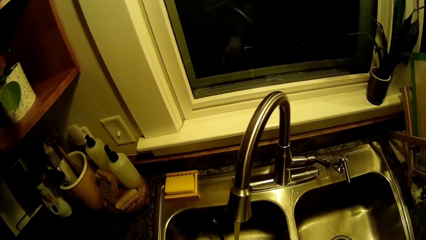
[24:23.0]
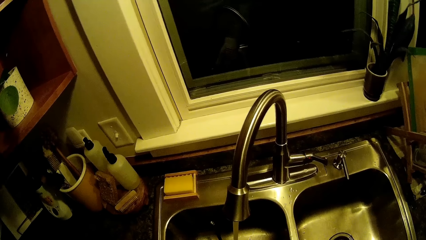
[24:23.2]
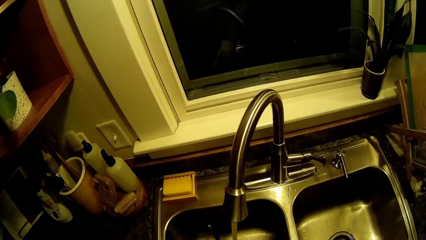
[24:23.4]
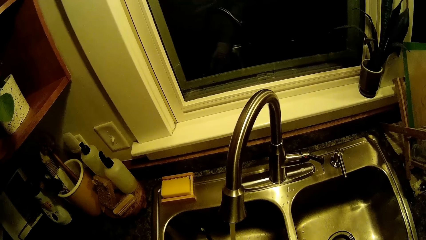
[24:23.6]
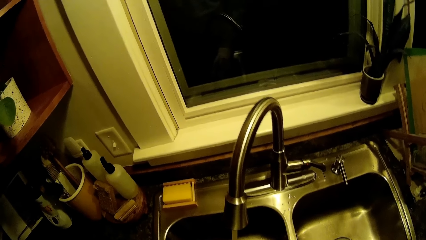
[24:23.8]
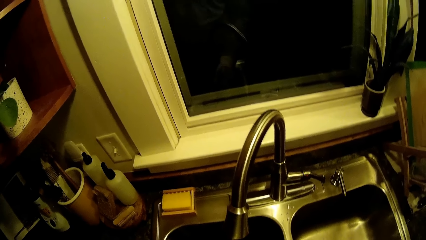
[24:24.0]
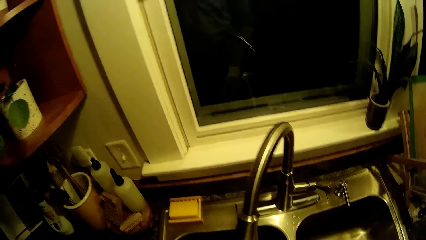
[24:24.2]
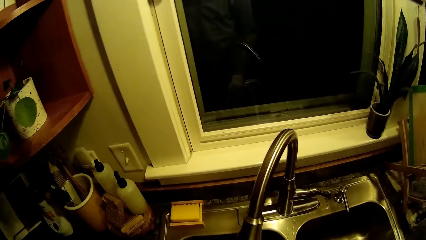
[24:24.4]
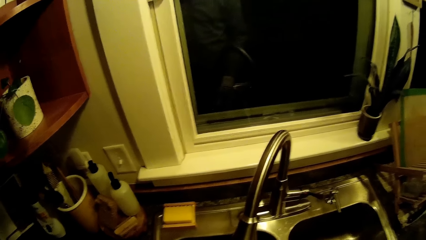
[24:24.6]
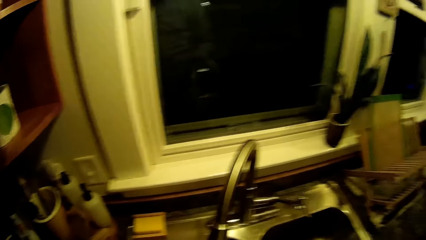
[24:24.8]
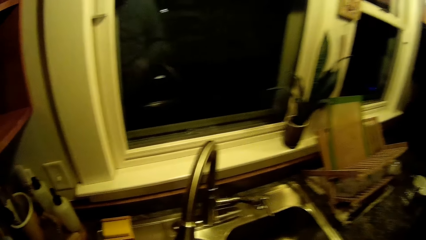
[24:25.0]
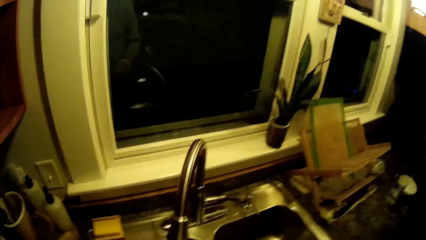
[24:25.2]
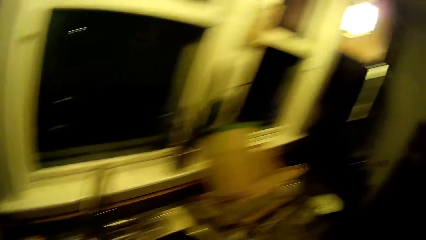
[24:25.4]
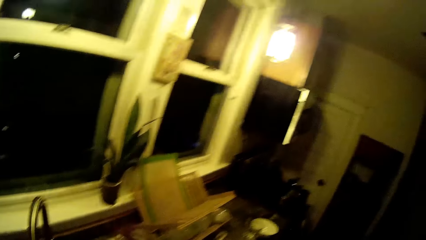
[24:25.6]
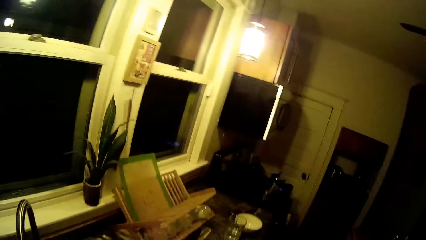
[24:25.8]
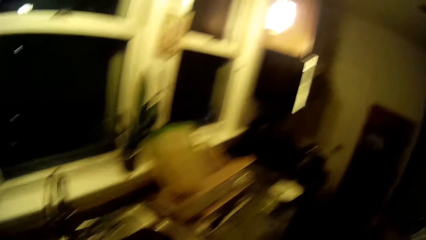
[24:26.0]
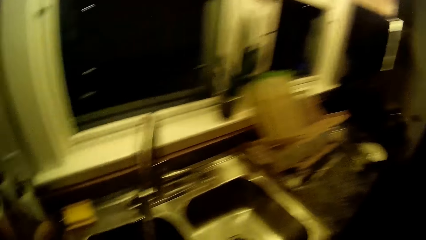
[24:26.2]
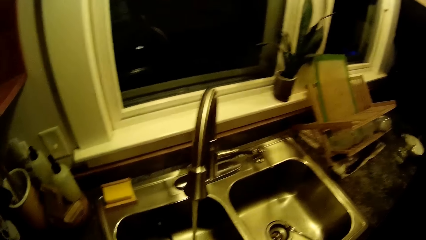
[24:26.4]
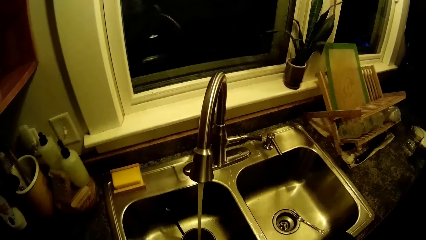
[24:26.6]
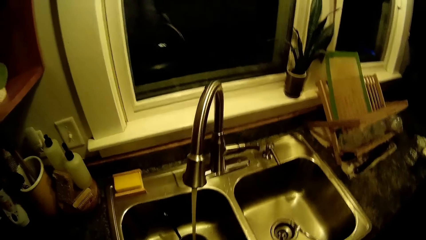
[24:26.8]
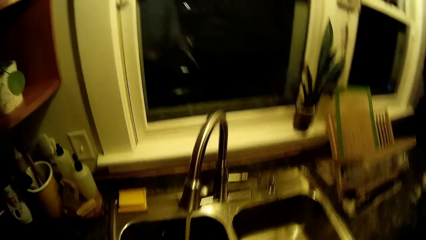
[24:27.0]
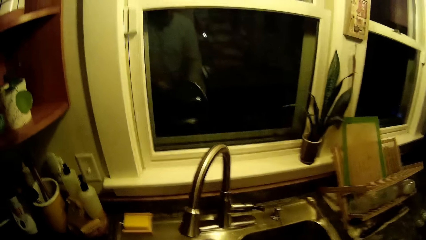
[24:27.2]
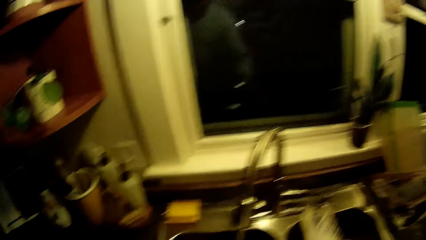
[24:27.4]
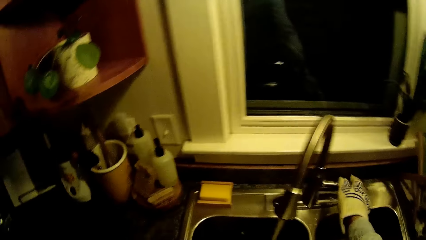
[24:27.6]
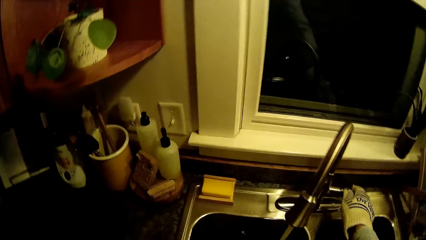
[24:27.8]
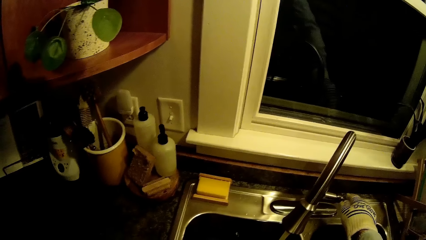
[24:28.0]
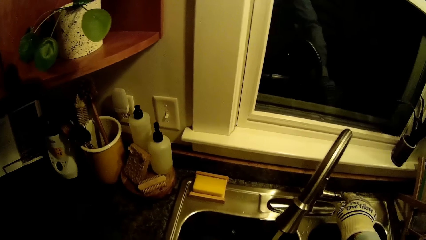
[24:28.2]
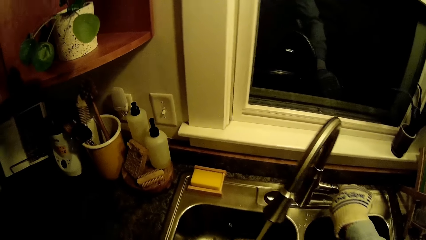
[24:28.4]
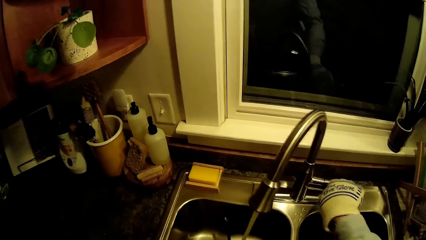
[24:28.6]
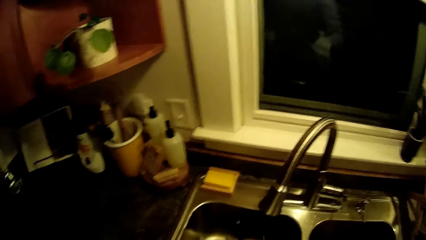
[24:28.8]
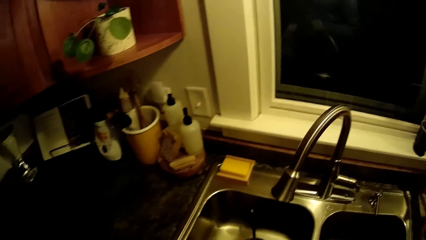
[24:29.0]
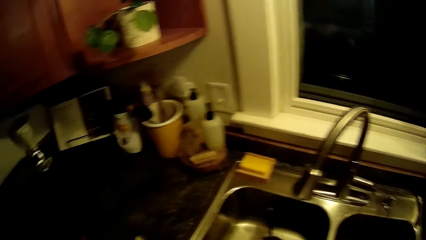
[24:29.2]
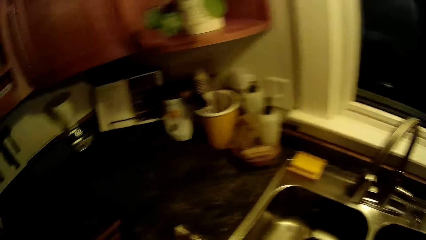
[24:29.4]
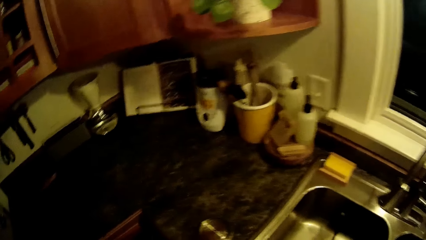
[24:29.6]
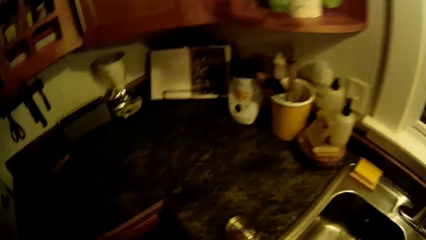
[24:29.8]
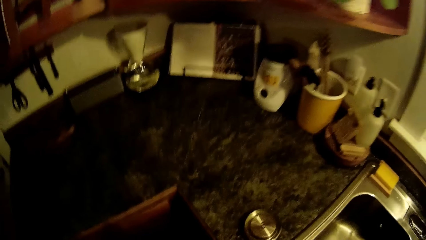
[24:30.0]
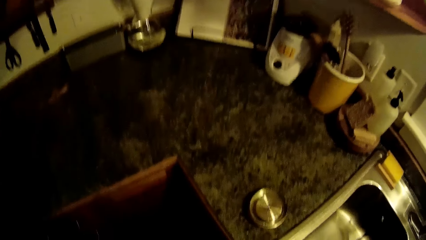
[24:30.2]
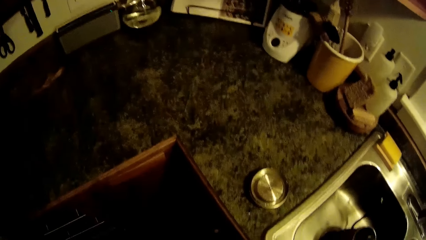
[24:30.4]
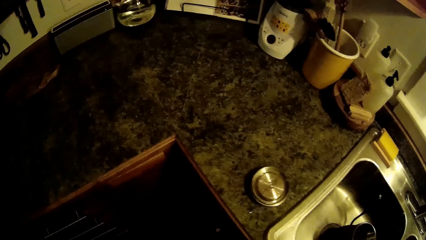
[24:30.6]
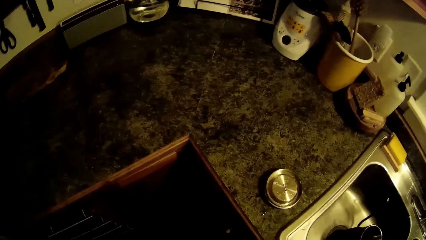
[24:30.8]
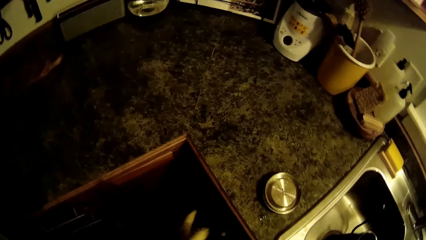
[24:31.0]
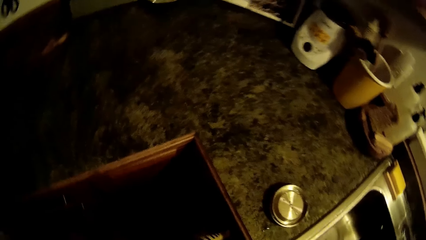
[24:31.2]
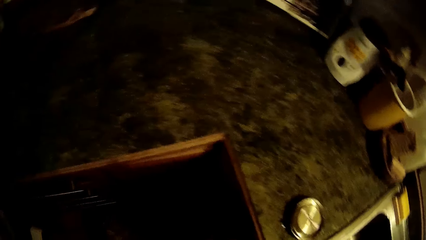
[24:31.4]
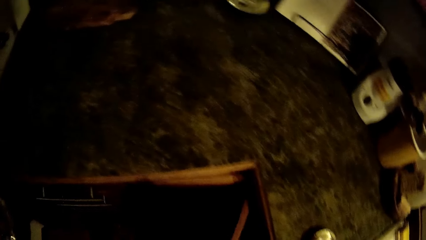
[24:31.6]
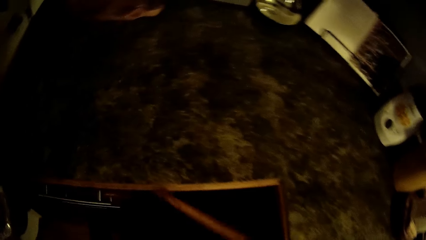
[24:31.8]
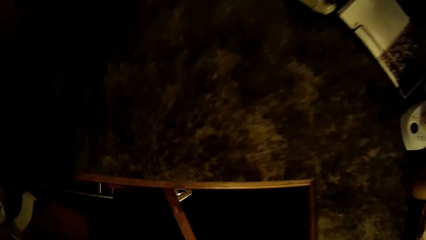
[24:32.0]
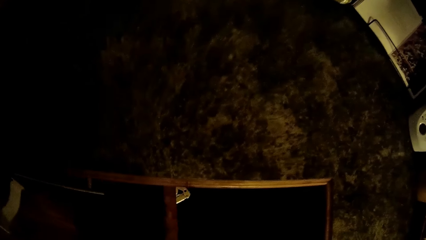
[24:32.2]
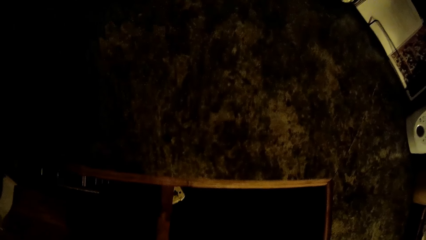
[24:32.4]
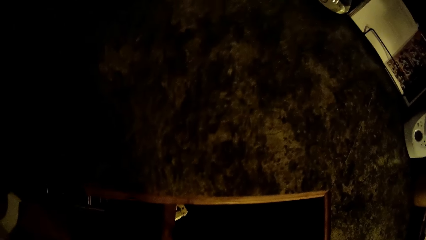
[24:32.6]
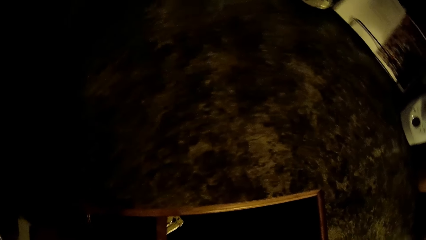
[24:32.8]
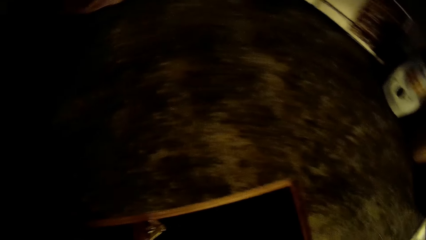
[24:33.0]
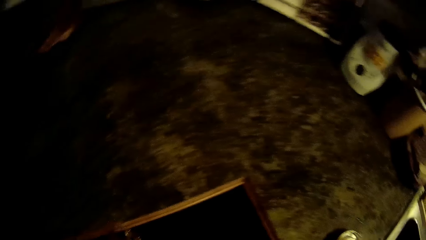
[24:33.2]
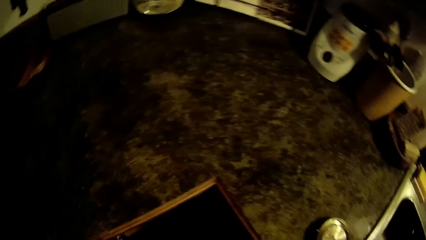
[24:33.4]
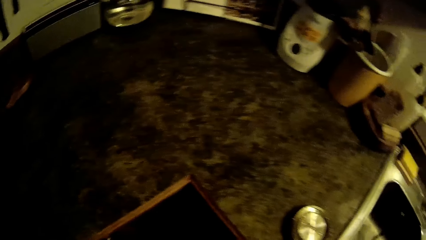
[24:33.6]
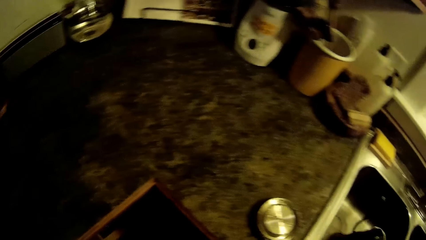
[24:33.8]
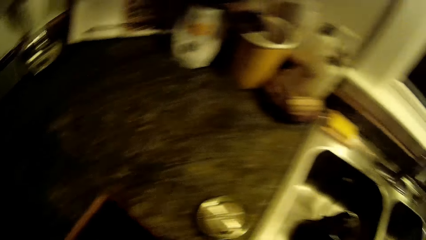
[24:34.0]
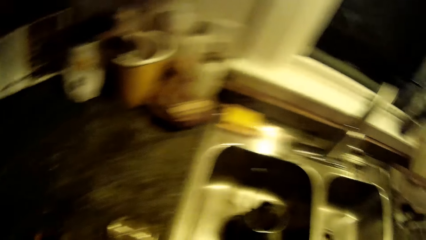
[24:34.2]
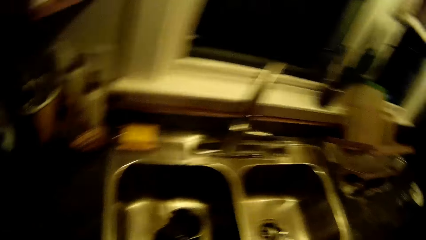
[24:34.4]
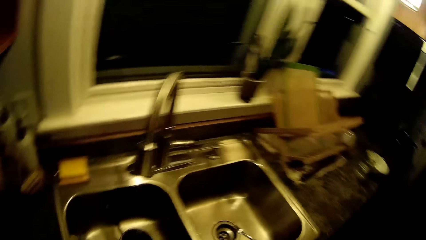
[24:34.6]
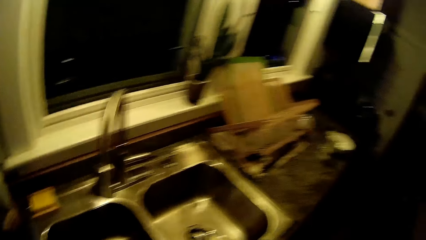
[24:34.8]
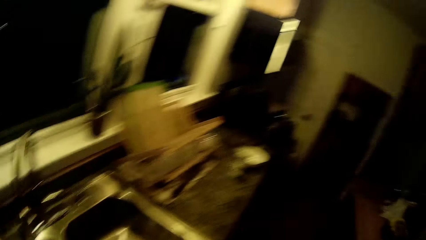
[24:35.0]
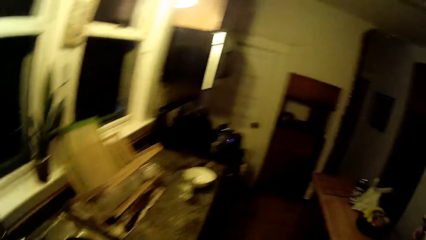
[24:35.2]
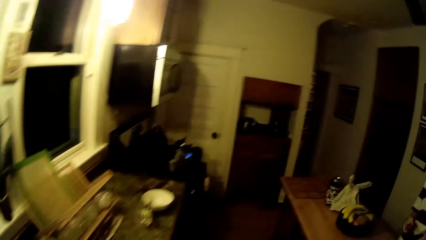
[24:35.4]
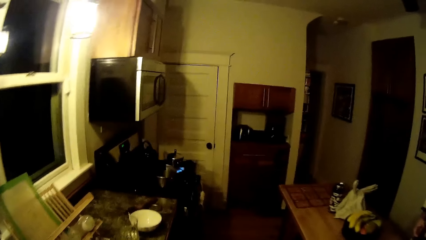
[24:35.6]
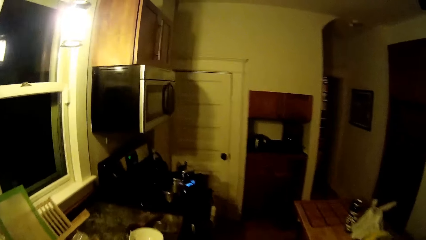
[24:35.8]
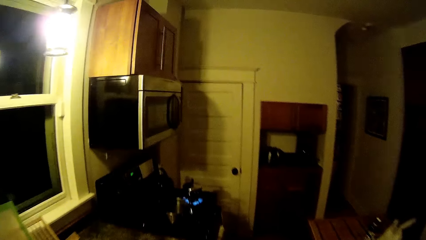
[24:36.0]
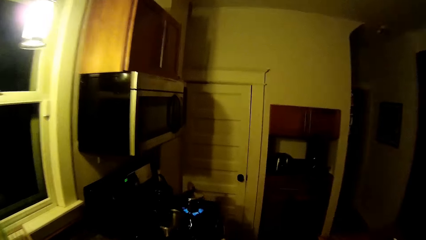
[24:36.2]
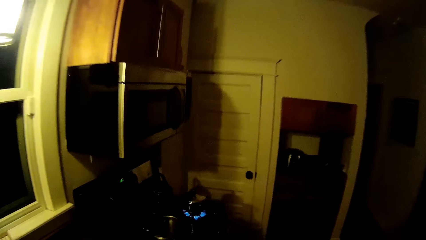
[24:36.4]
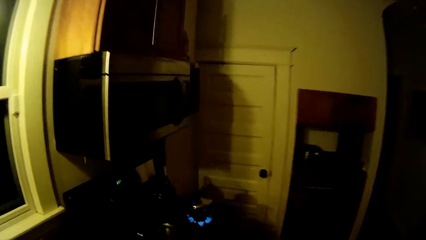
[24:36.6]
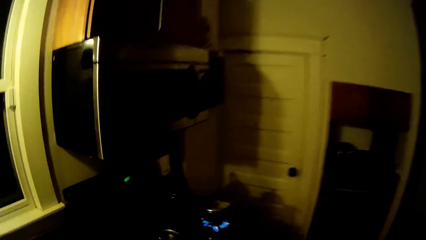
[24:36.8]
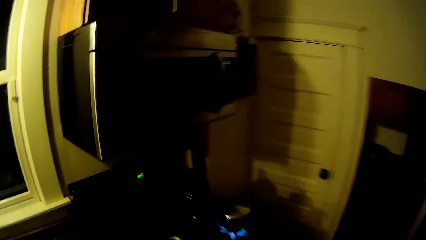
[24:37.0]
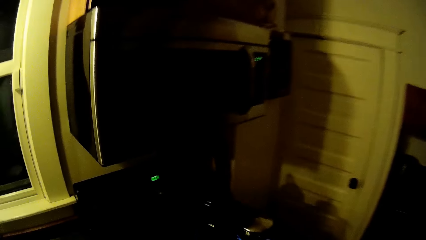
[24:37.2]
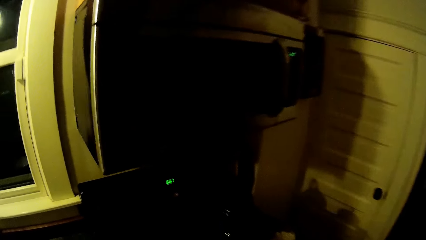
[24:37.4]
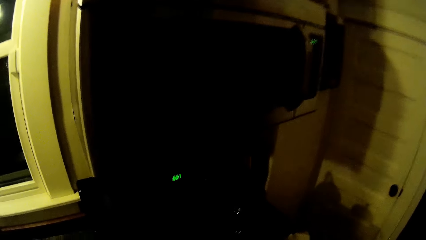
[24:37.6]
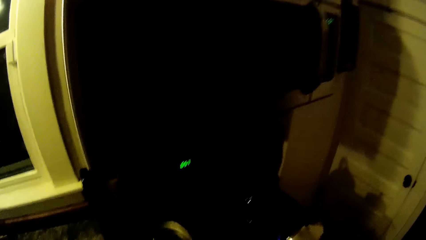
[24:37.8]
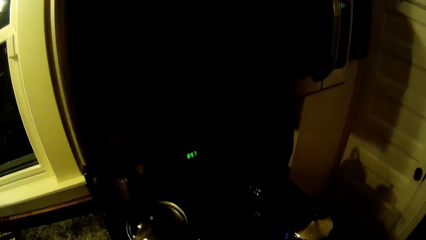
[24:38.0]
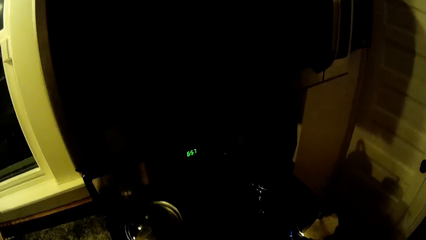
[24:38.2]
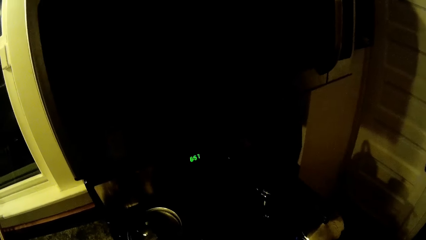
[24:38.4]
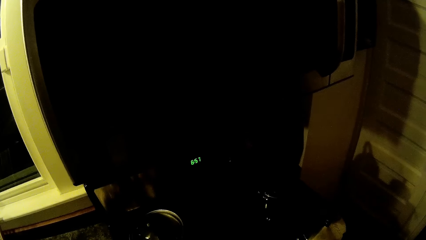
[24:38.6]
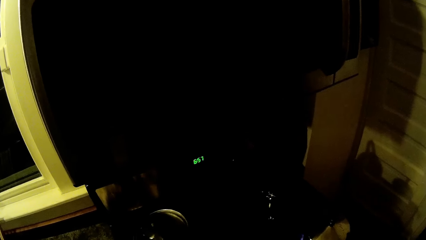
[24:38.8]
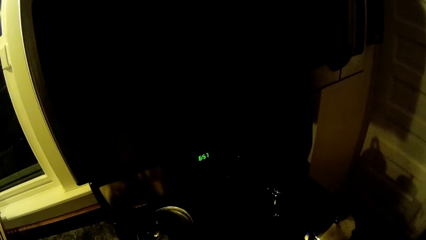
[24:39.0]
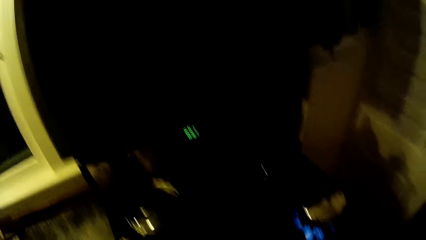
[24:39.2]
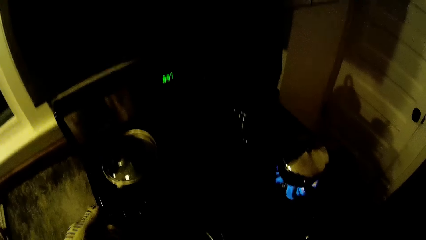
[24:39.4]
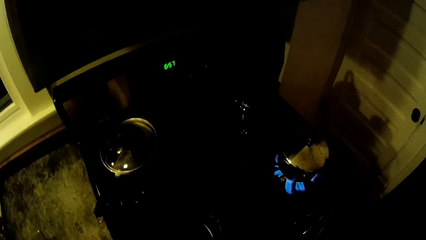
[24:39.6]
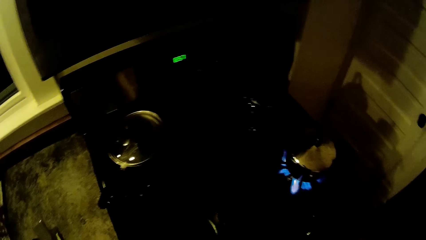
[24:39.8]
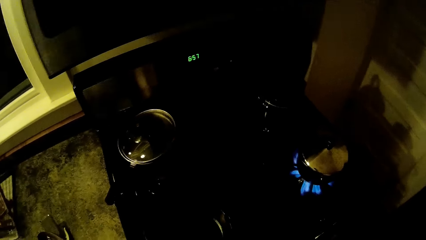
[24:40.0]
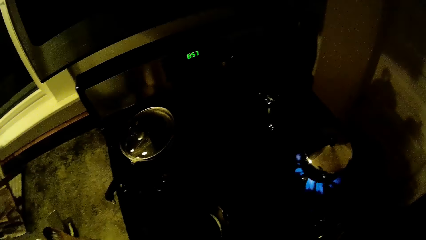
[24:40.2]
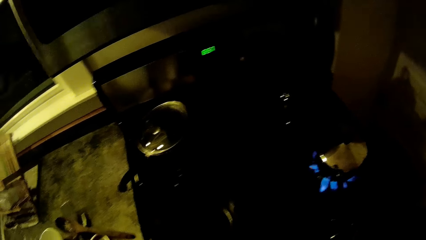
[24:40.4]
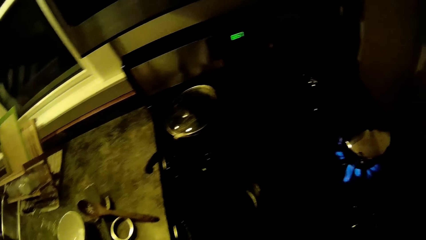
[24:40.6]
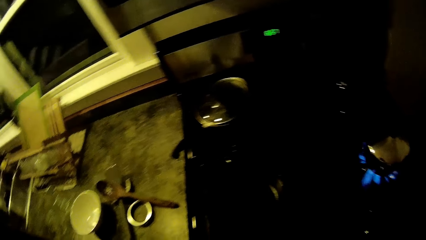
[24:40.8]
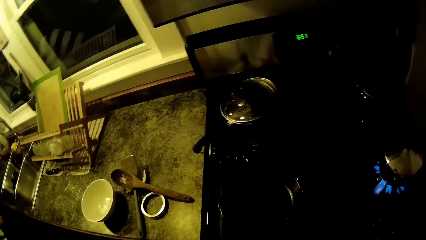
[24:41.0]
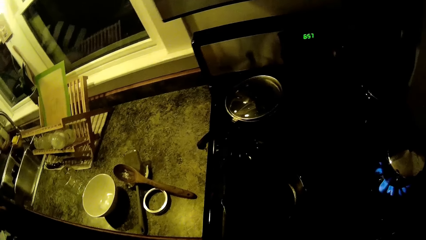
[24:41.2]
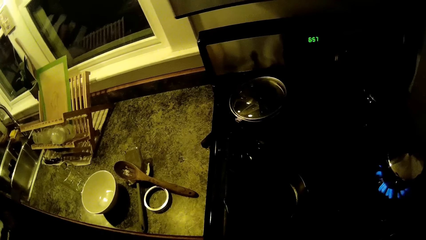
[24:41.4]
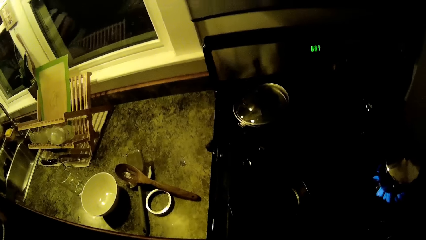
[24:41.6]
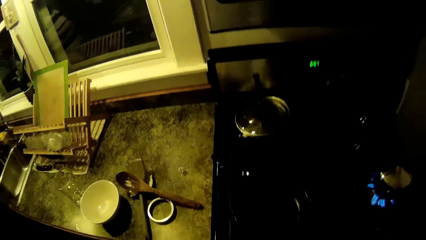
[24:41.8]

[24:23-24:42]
The camera wearer turns off the tap with his right hand. He opens the door of a kitchen cabinet with his left hand. He moves a pot on a gas cooker with his left hand. He puts the pot on the gas.
